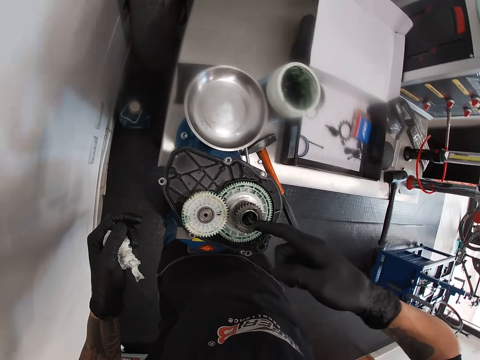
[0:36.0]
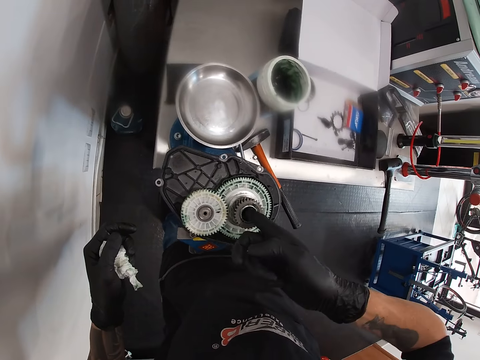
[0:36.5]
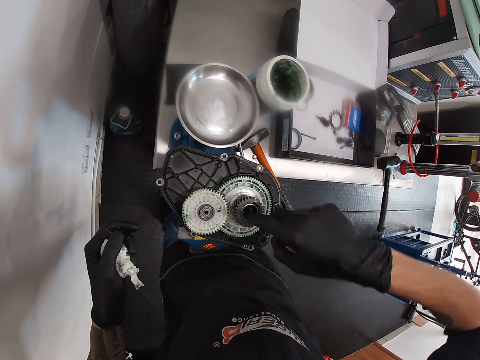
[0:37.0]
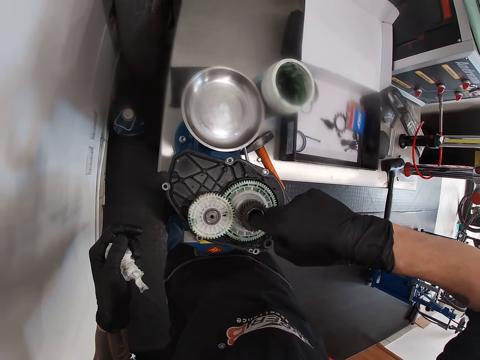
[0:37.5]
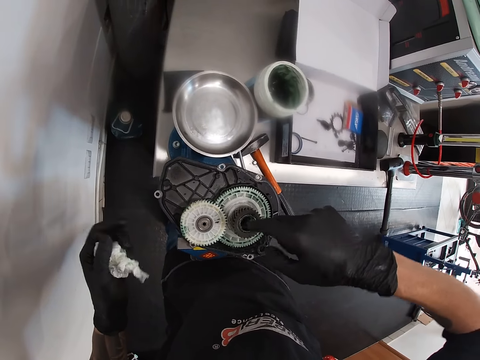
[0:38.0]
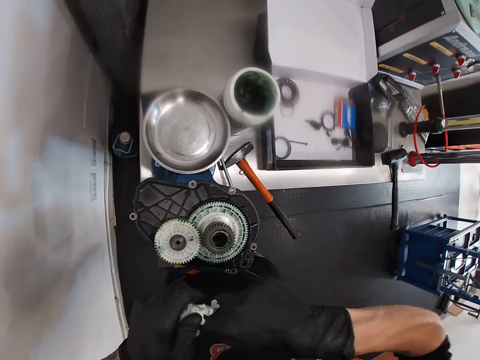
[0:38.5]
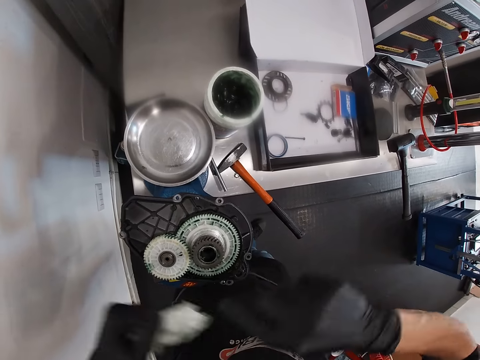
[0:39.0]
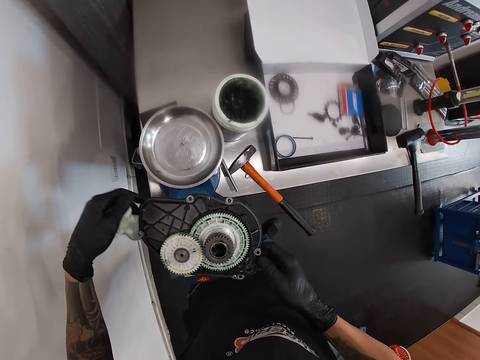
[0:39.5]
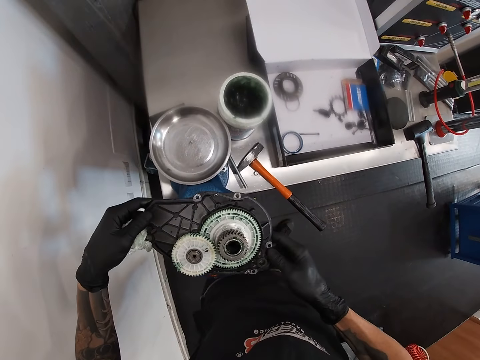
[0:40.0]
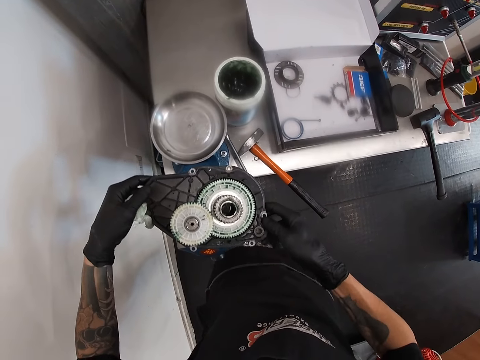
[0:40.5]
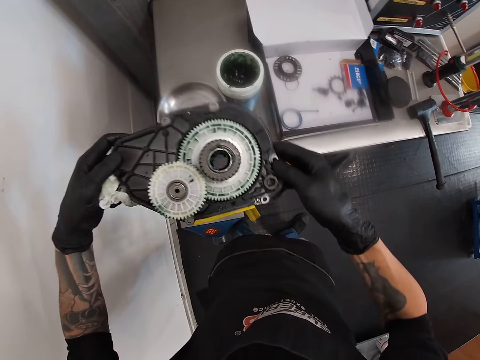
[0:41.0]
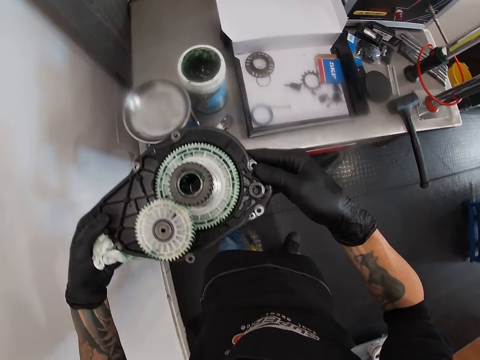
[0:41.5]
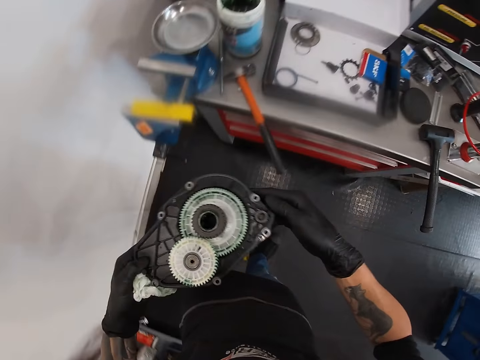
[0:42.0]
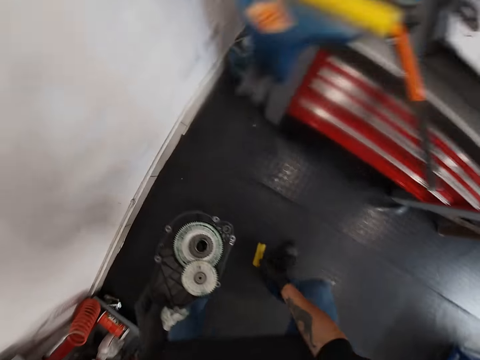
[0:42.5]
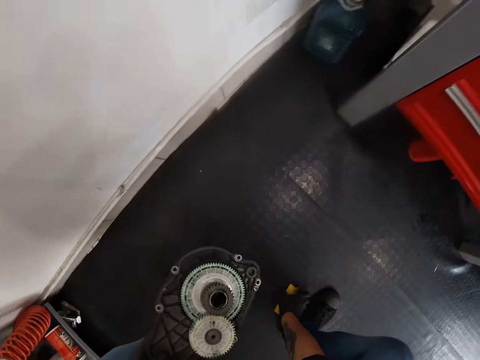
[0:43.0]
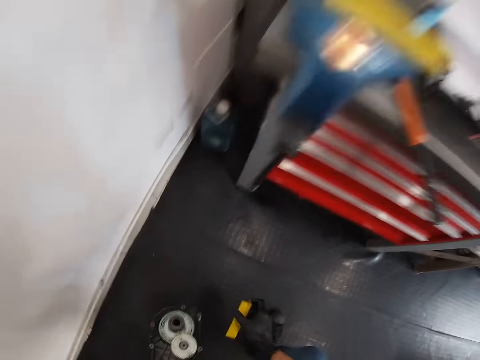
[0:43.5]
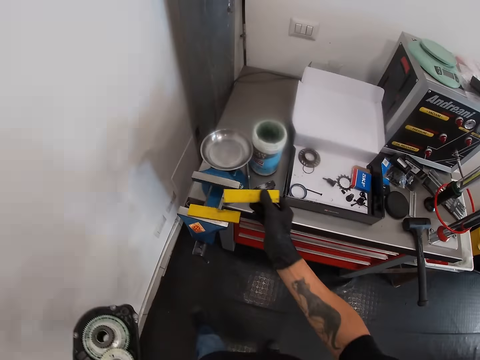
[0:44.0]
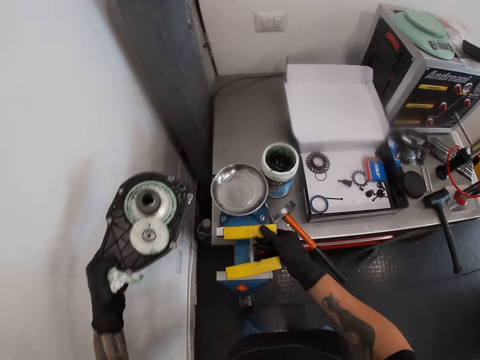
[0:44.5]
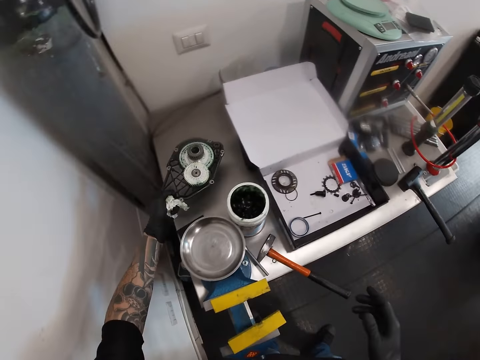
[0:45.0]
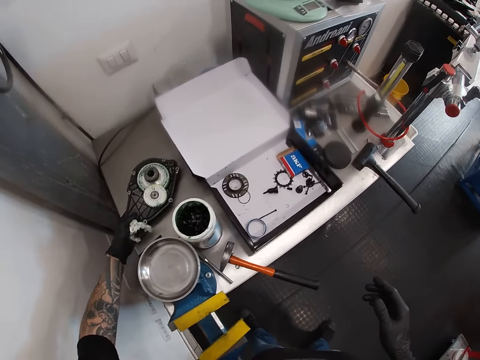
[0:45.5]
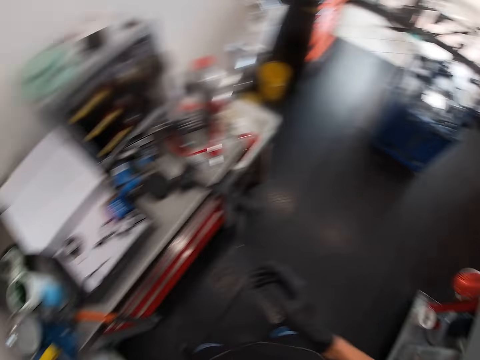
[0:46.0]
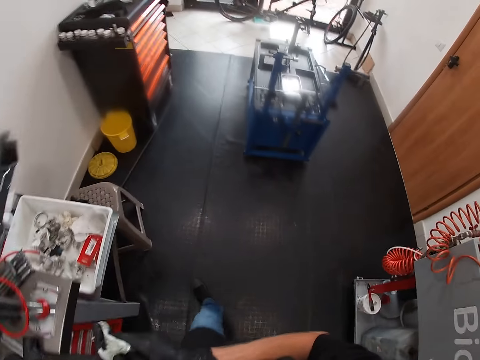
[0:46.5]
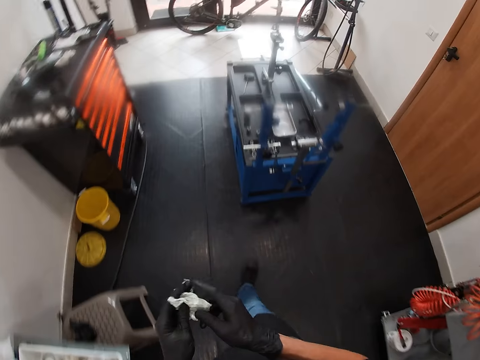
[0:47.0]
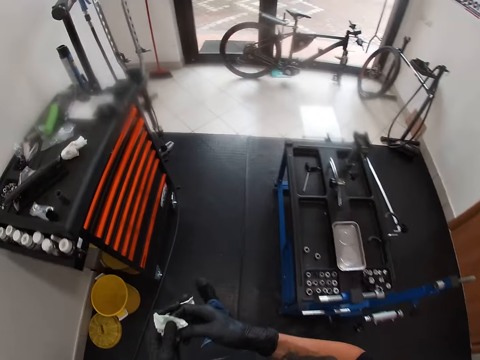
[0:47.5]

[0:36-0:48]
The camera wearer places the grease in the chainring with his right hand. He wipes the finger with the tissue. He holds the chainring with his hands. He picks up a motherboard. He puts it on the stand. He drops the chainring on the table with his left hand.

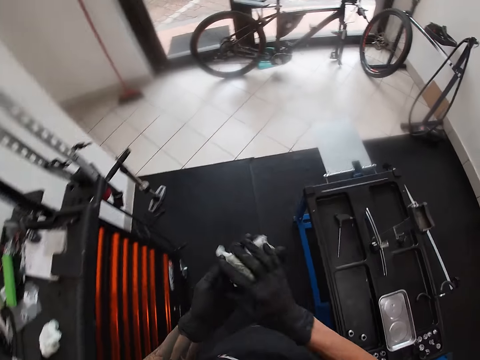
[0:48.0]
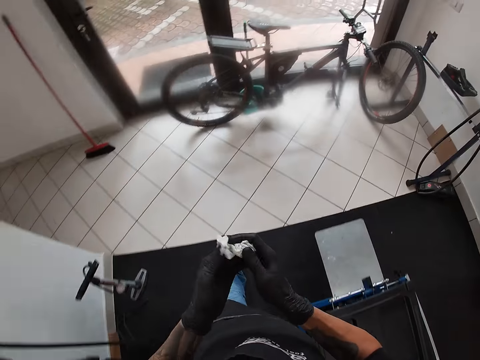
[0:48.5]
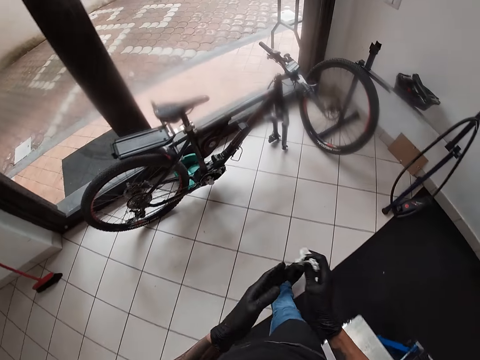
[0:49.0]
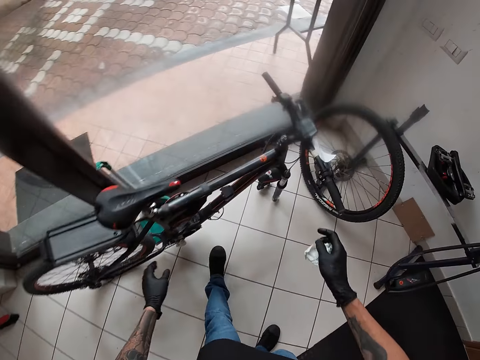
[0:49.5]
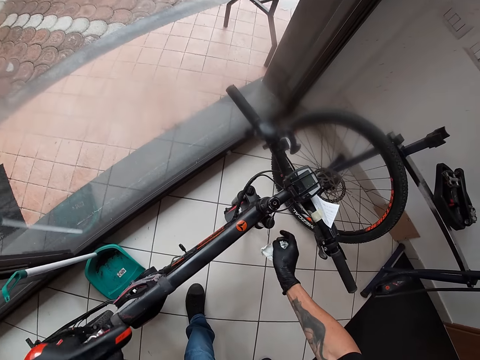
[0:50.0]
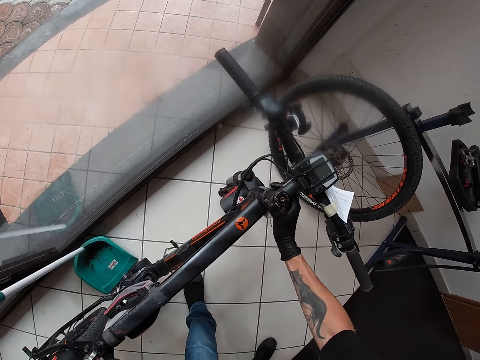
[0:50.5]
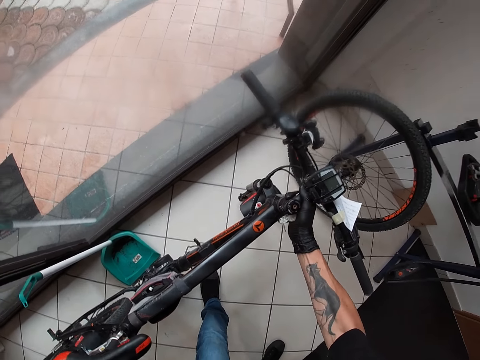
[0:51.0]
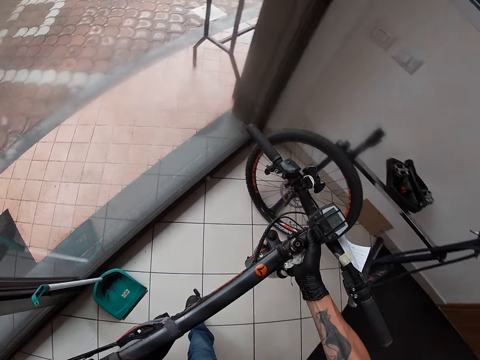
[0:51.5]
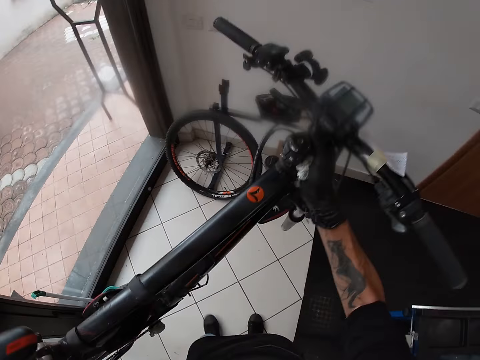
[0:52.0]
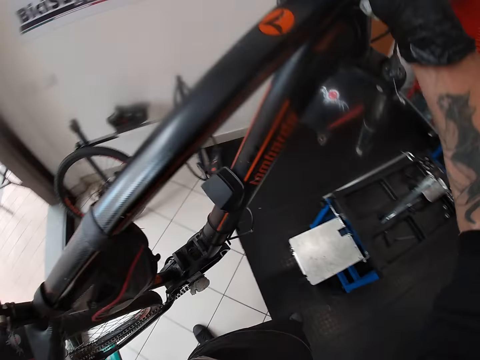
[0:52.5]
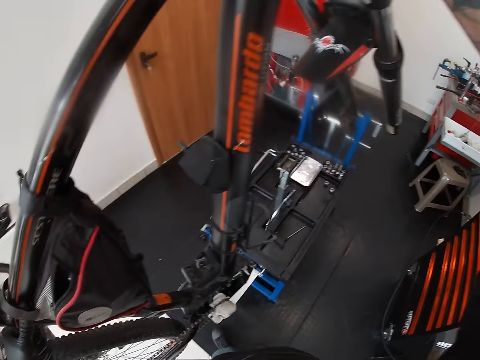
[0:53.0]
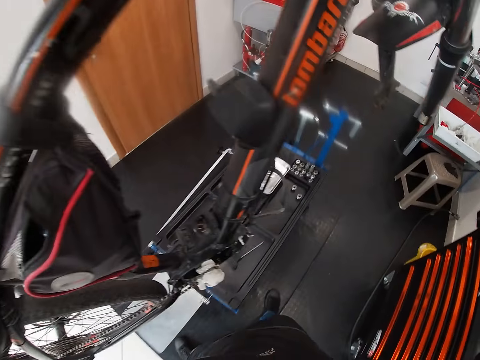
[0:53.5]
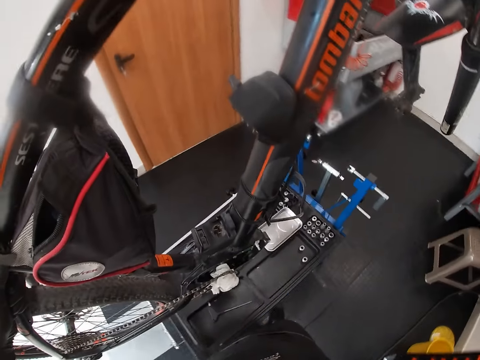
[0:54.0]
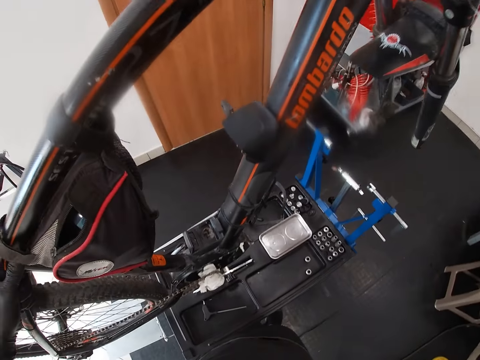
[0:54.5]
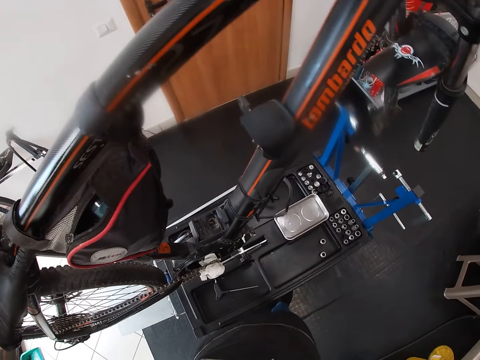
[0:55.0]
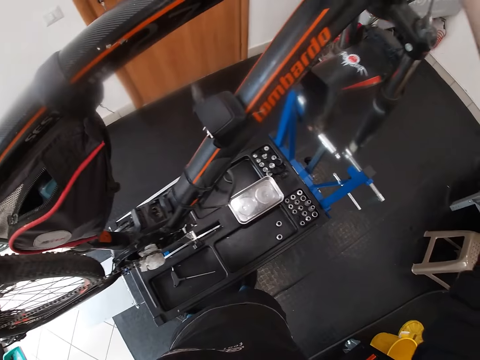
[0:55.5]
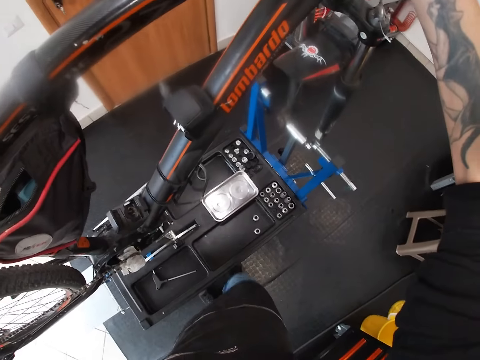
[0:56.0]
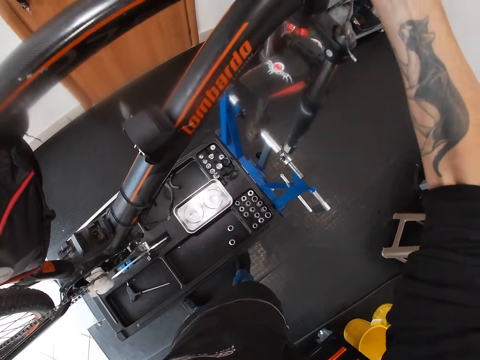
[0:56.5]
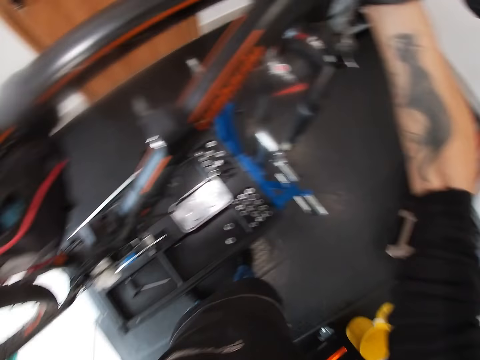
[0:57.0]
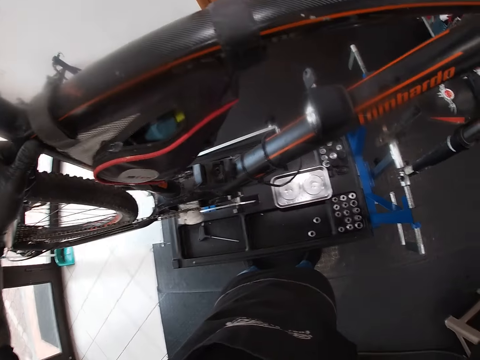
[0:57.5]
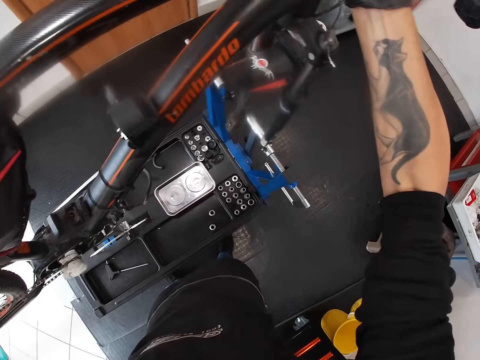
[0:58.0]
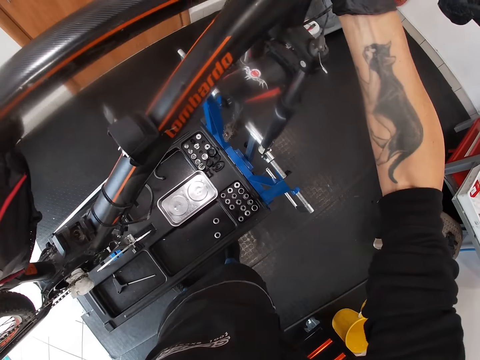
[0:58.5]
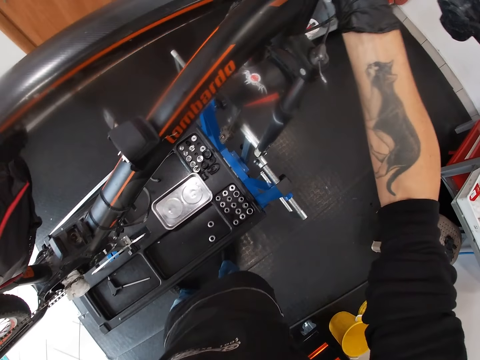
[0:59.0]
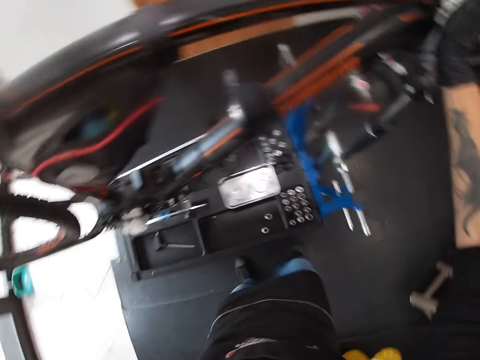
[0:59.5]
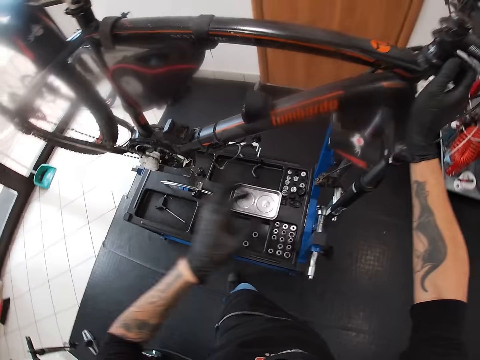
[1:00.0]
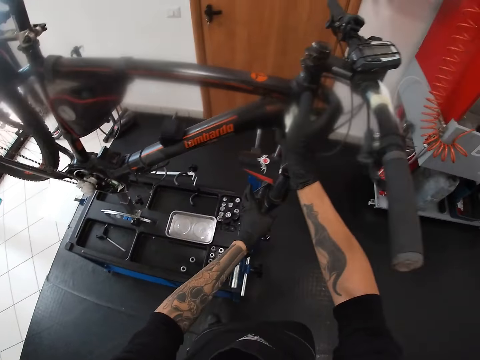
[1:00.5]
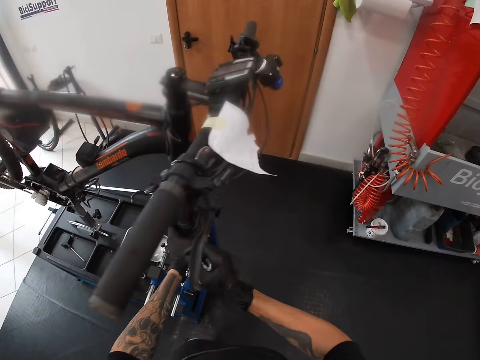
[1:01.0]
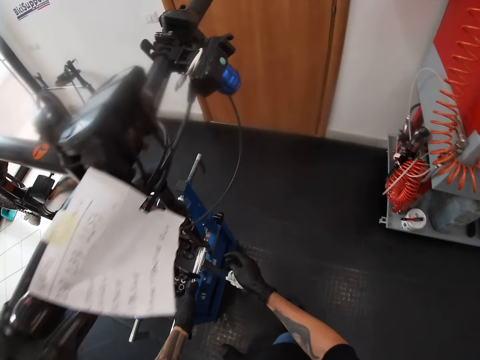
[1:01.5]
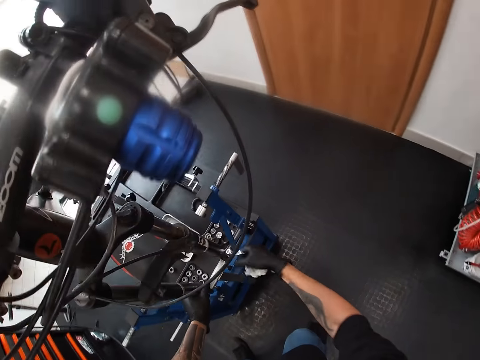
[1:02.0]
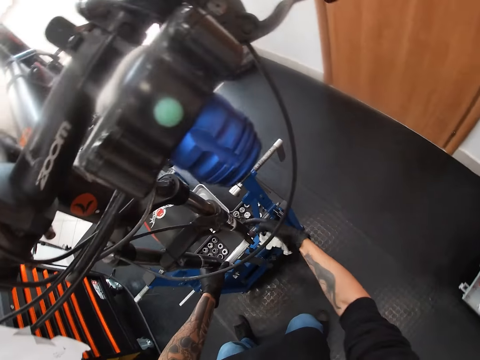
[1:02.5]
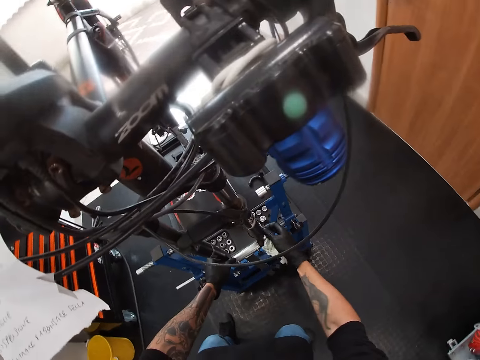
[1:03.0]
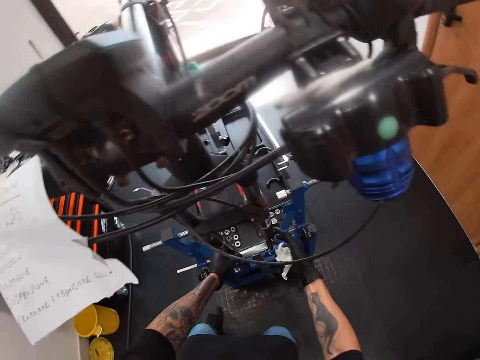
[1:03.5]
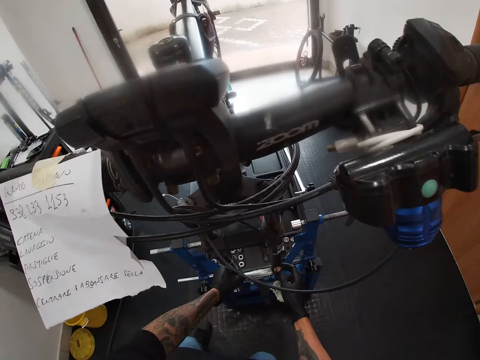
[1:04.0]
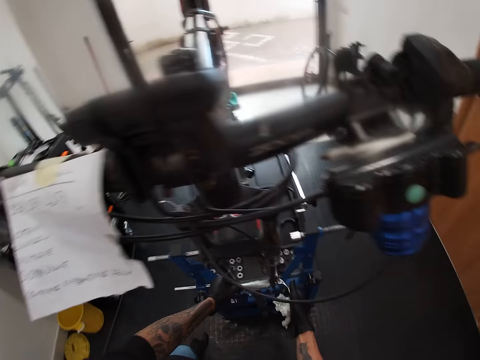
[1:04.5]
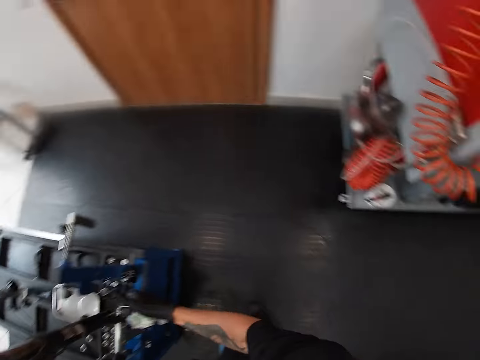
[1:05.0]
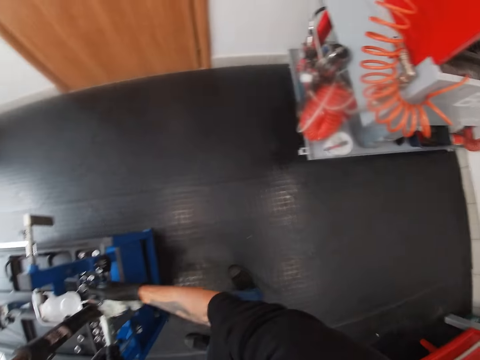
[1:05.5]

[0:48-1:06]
The camera wearer cleans his hands with the tissue paper. He walks. He holds a bike. He carries the bike from the floor with his hands. He places the bike on a bicycle stand with his hands. He screws a side of the bike with his right hand.
